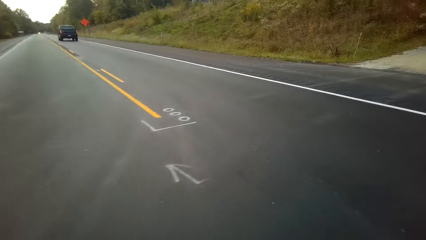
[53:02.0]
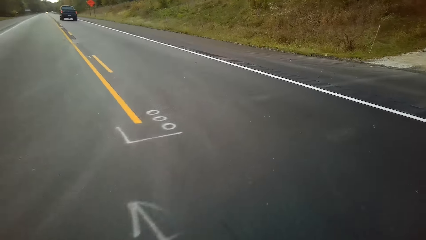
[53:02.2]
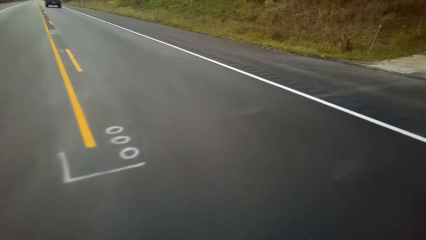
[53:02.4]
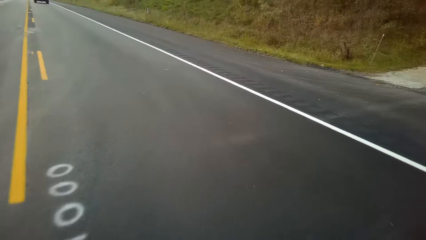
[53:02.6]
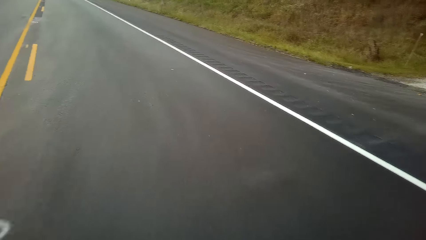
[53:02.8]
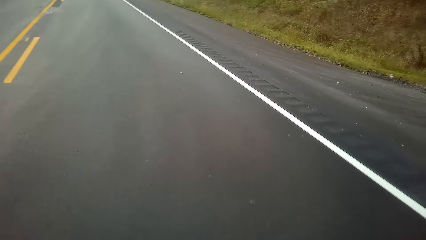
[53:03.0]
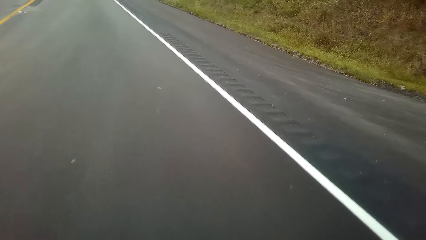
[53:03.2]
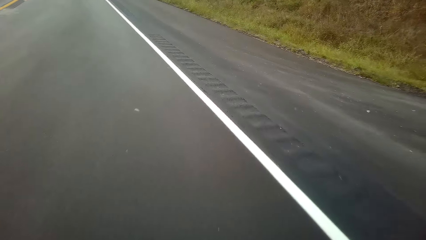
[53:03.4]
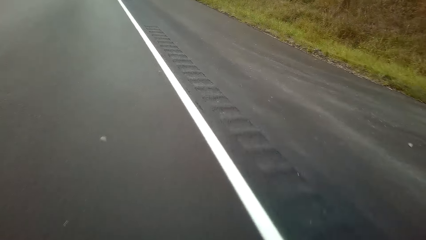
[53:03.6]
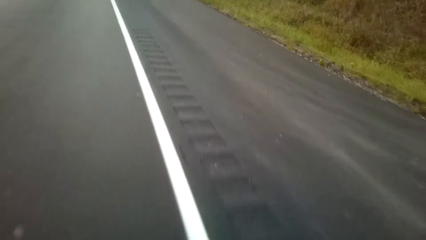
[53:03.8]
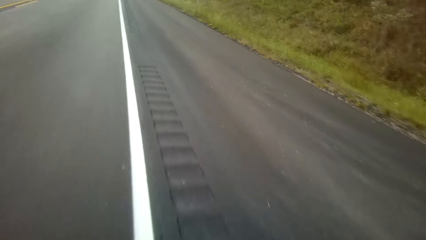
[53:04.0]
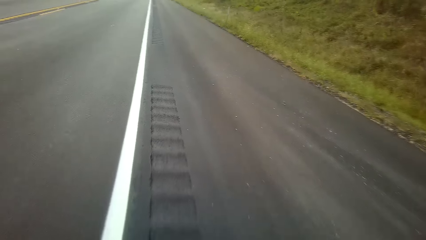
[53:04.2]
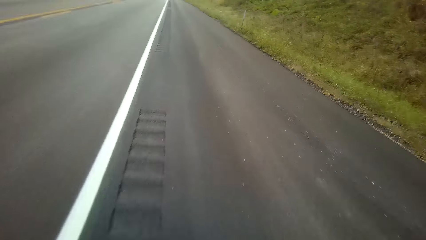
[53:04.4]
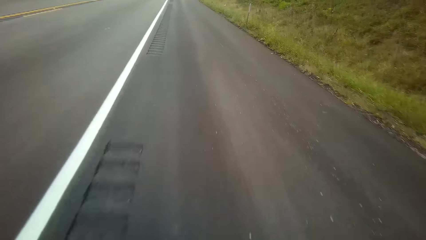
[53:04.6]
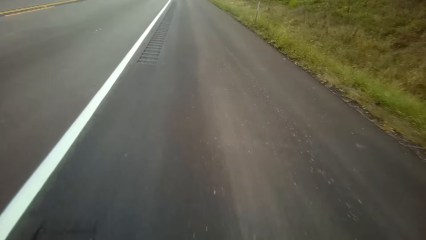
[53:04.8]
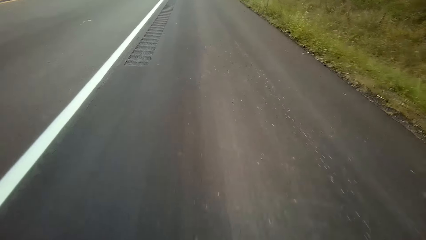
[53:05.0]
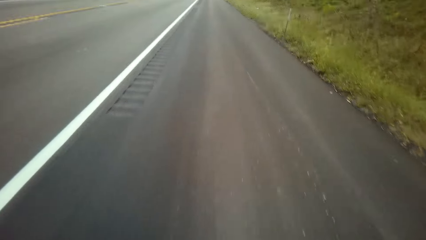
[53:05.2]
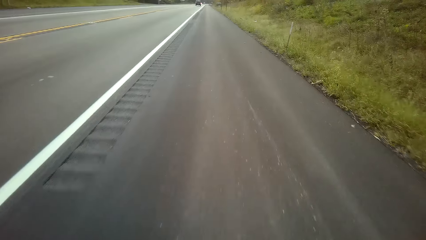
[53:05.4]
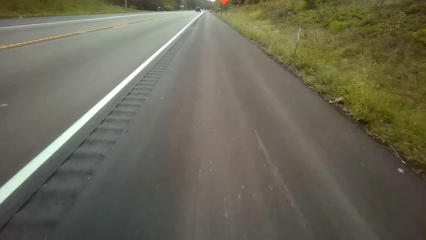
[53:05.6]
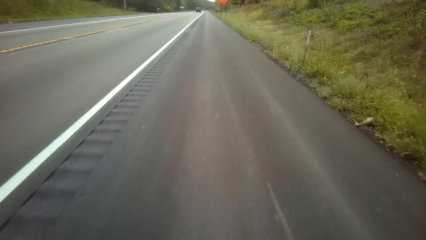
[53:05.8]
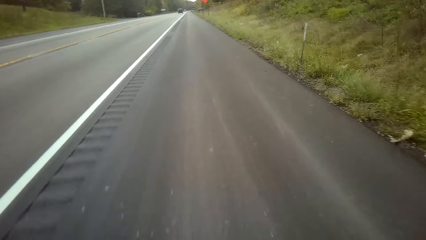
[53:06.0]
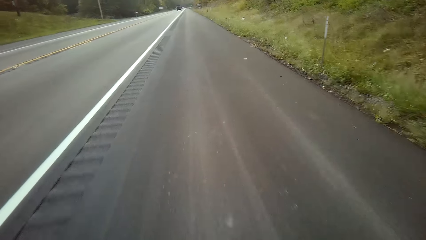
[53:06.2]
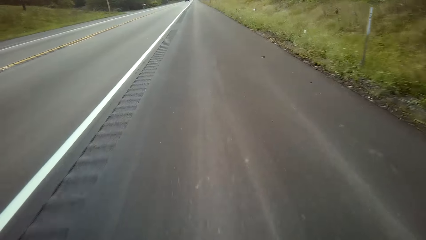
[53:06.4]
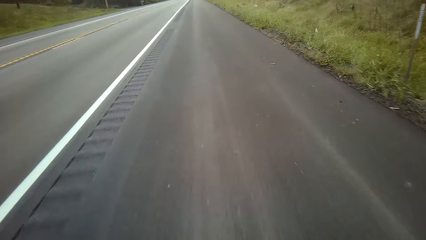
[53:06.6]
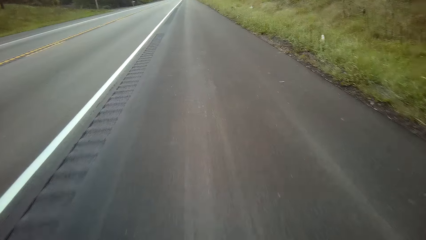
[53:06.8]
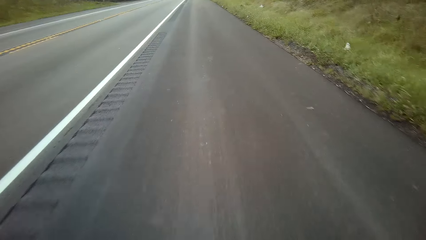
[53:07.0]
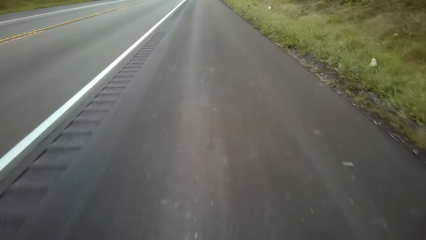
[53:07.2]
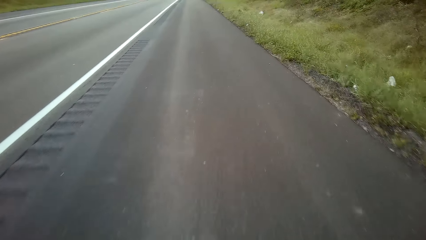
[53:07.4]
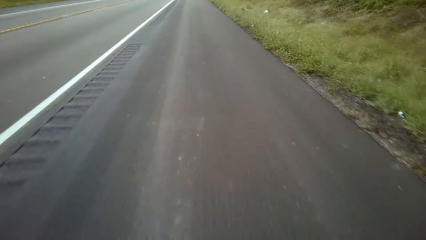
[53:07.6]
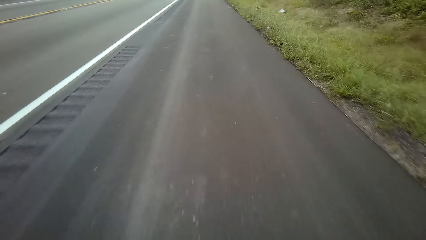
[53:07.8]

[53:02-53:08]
The camera wearer cycles on the road.

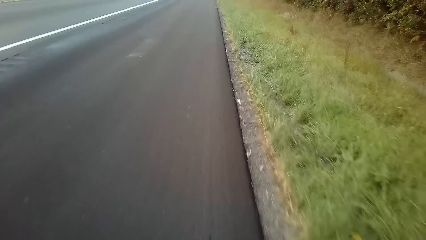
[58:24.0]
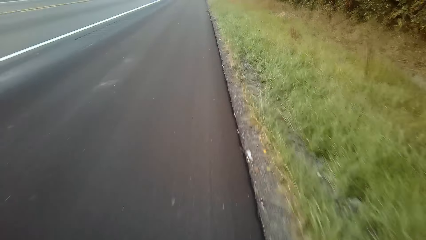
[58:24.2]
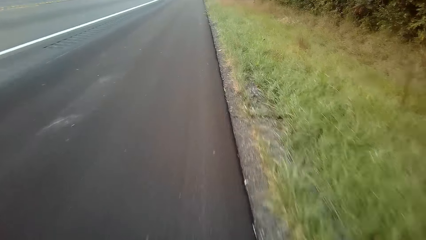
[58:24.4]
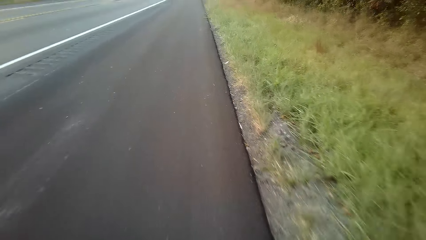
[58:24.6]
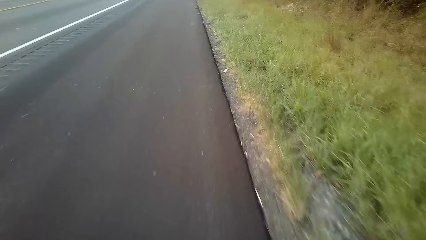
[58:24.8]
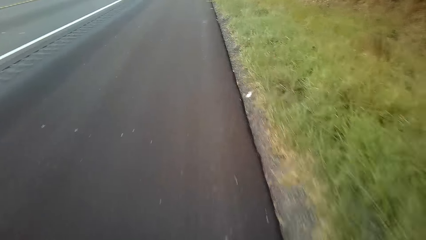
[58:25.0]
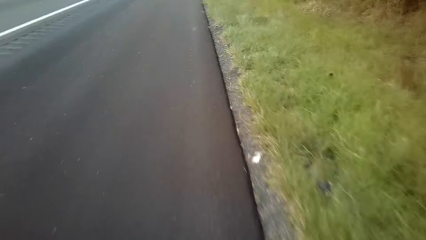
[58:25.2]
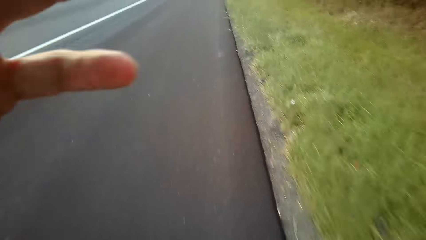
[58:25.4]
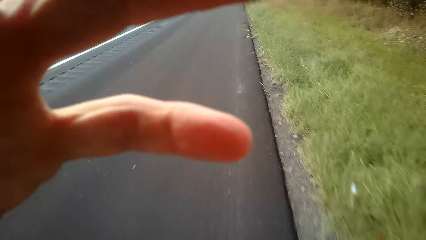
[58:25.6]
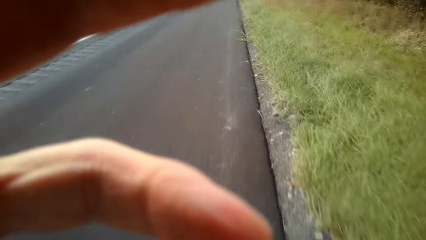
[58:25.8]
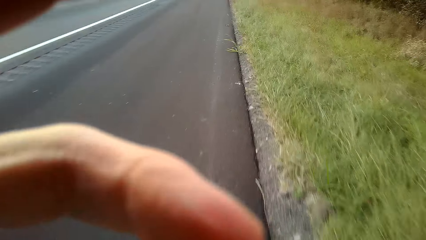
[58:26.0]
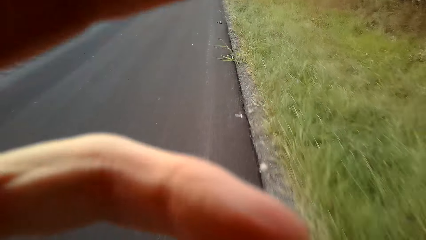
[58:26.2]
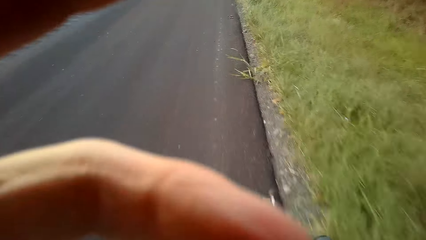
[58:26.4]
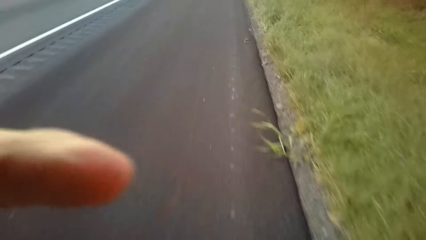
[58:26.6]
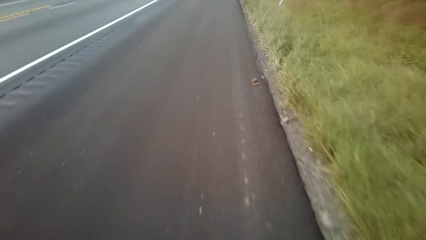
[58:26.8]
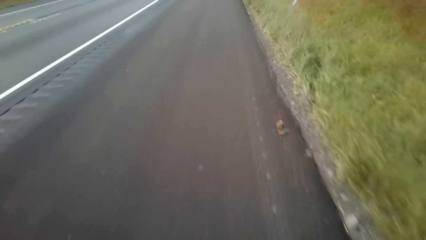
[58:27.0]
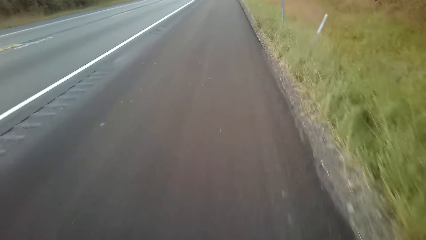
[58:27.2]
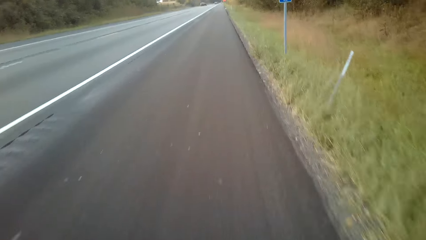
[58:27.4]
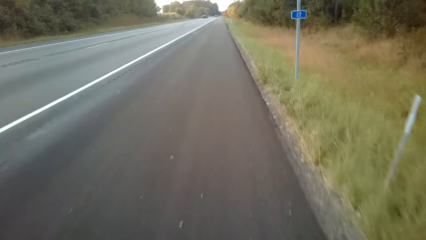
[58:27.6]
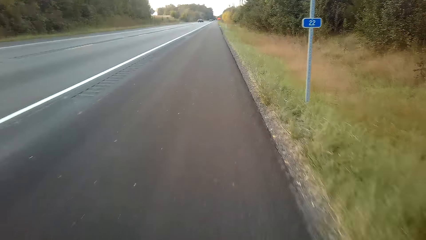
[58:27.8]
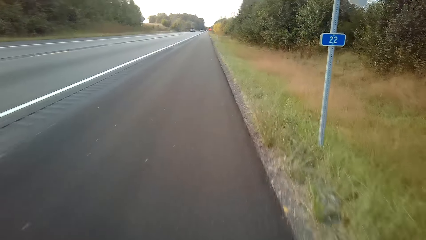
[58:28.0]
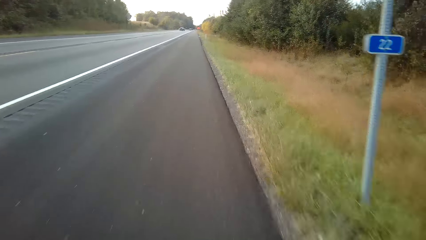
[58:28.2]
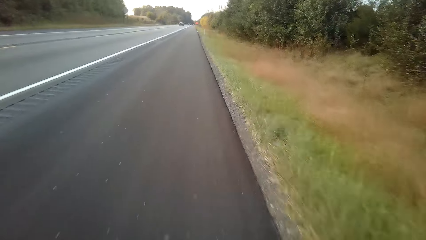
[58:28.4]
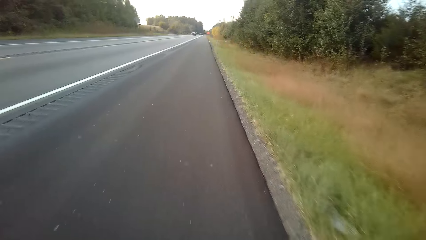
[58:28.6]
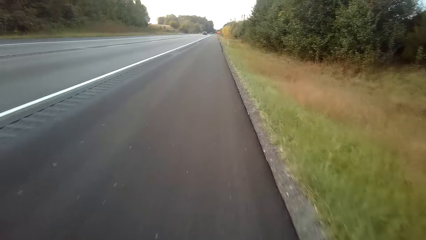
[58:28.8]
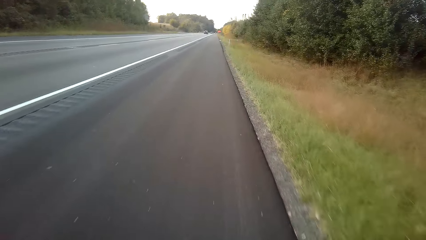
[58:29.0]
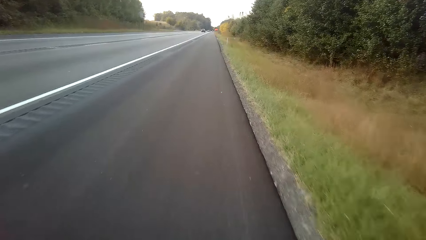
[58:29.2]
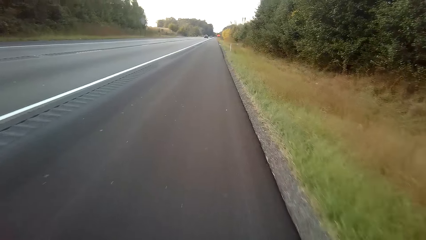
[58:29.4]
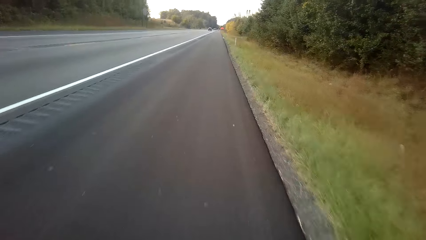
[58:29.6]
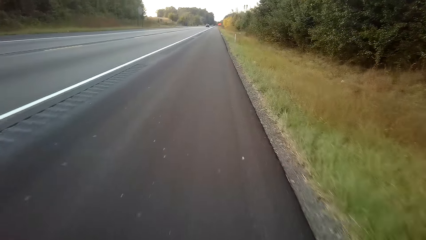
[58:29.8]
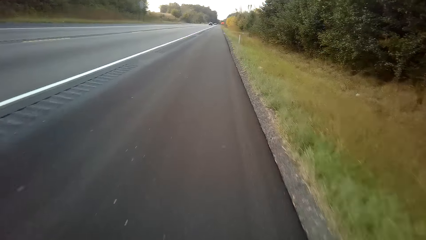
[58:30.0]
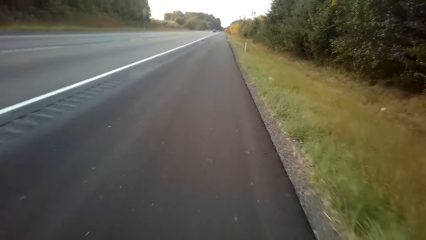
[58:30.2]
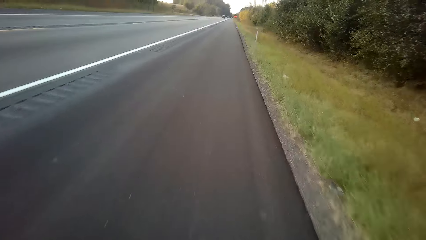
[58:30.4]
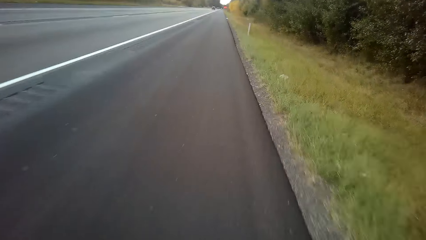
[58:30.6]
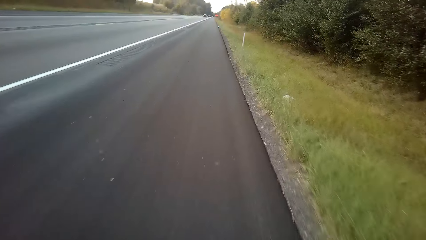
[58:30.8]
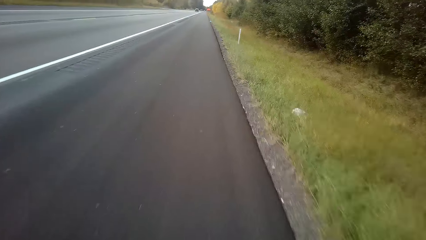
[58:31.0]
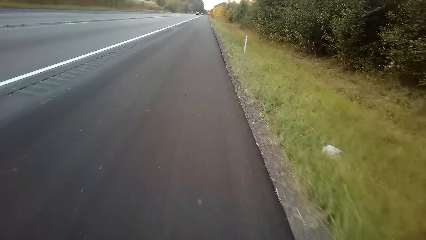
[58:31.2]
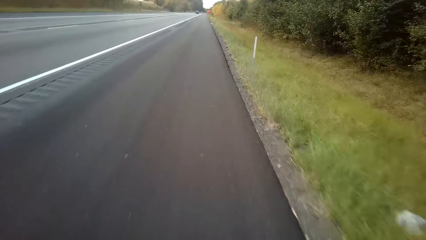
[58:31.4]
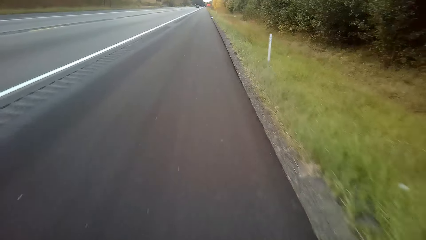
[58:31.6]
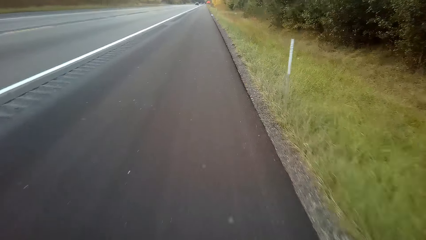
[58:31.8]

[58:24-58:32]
The camera wearer raises a hand and lowers the hand.

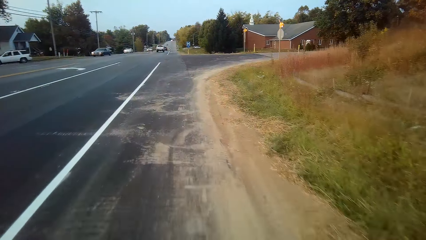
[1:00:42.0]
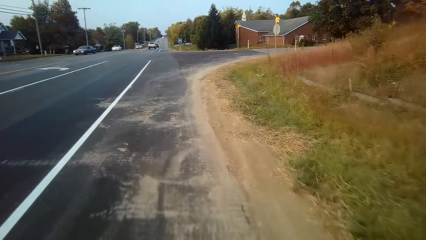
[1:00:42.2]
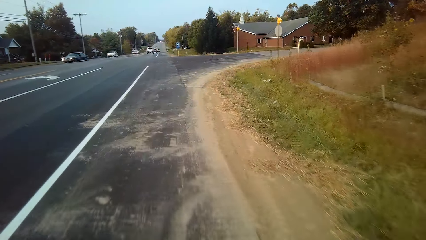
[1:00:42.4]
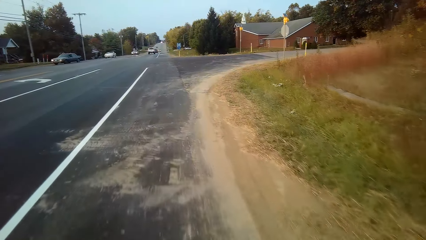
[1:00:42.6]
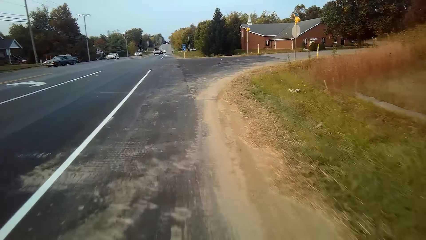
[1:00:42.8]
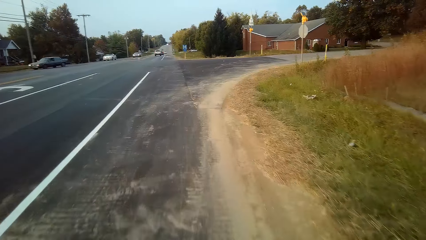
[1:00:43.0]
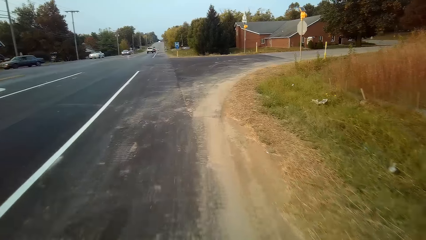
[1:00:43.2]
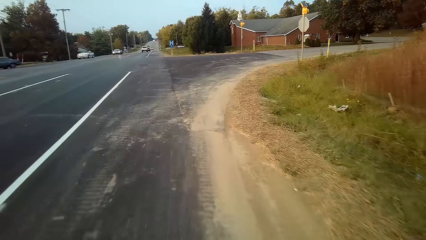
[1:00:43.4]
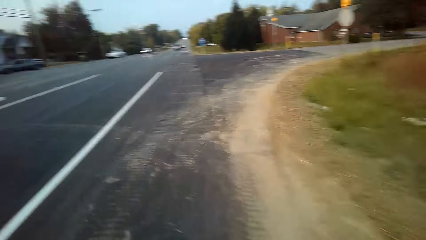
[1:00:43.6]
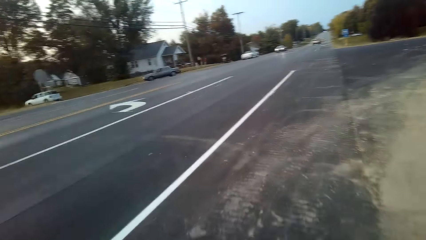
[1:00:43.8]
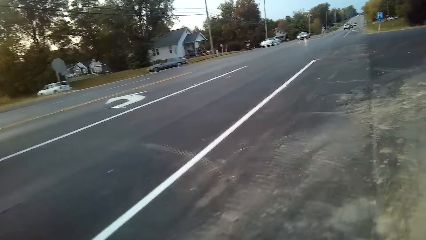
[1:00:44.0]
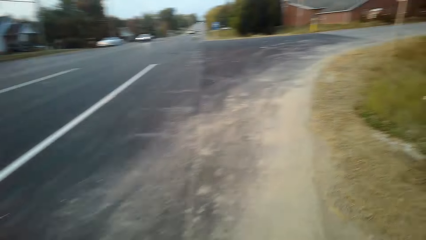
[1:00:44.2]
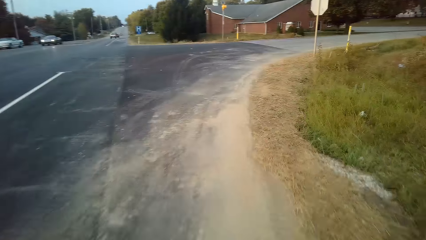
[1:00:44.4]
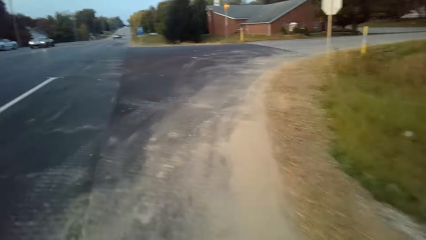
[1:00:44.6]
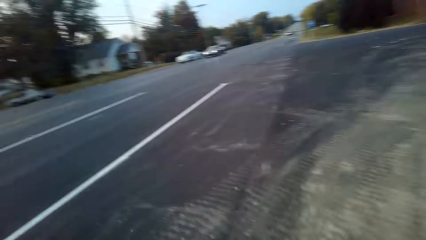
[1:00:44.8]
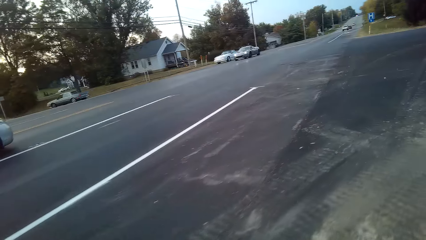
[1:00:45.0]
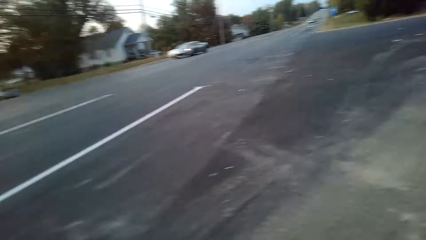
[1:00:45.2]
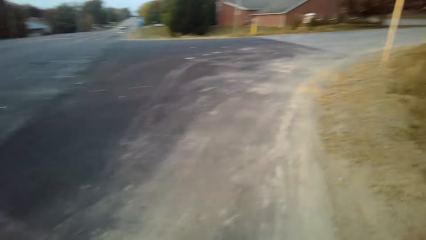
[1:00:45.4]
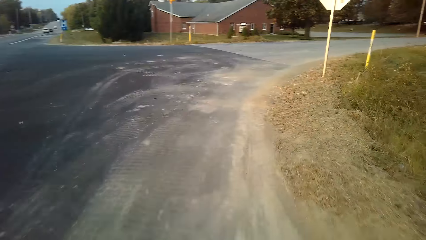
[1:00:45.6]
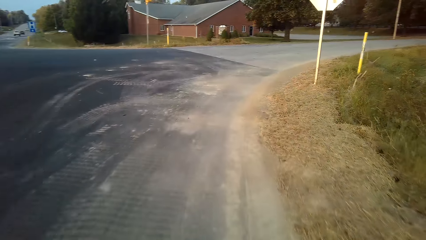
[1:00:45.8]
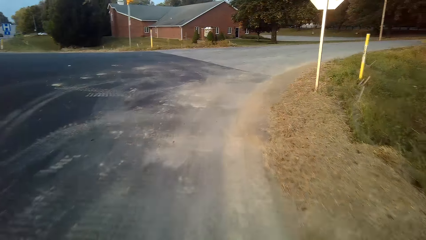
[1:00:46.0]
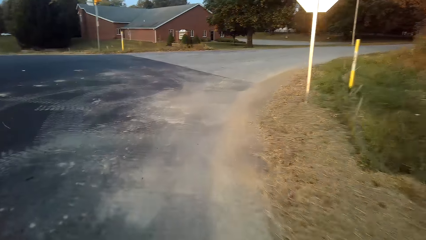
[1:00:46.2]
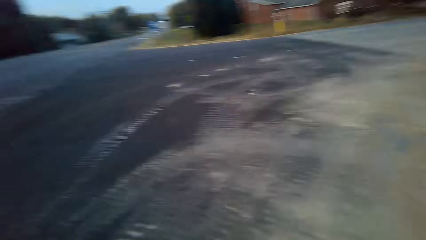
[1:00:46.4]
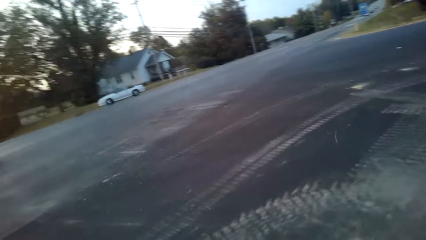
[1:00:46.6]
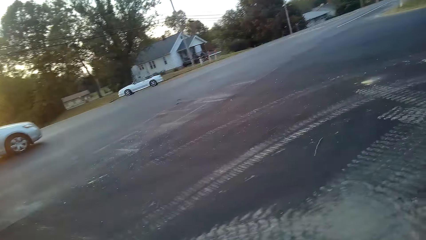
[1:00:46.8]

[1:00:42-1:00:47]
The camera wearer looks around.
